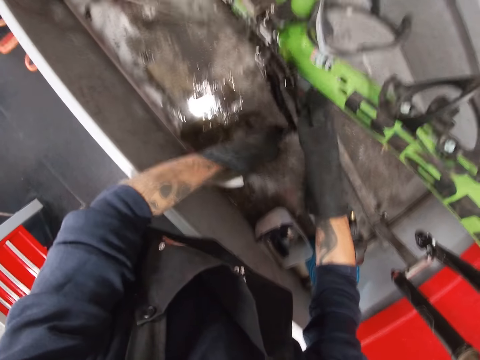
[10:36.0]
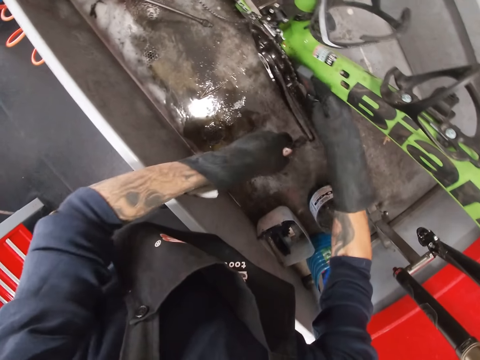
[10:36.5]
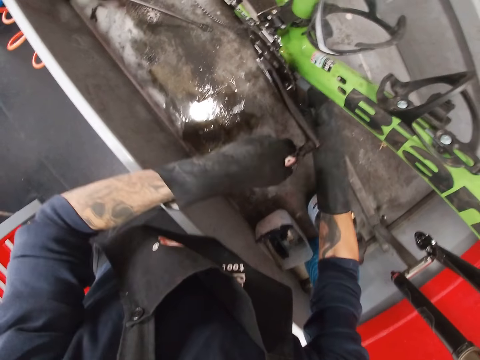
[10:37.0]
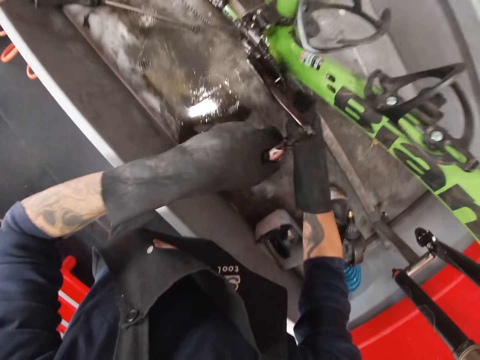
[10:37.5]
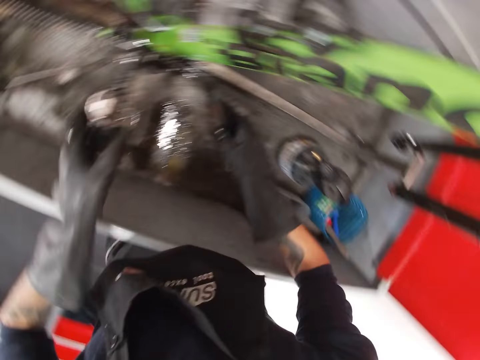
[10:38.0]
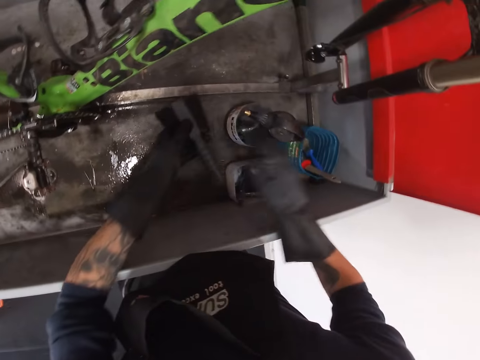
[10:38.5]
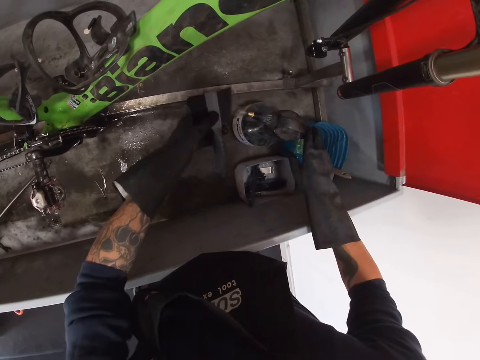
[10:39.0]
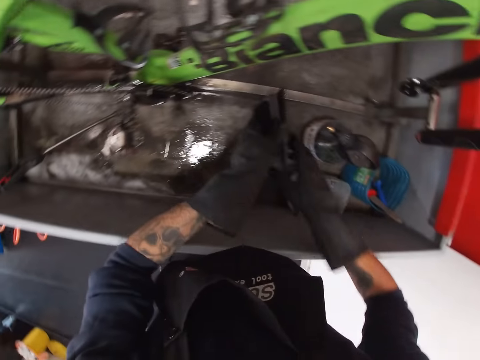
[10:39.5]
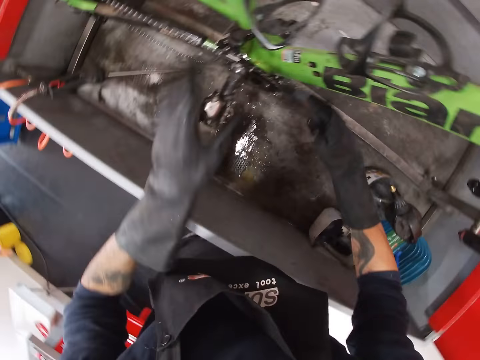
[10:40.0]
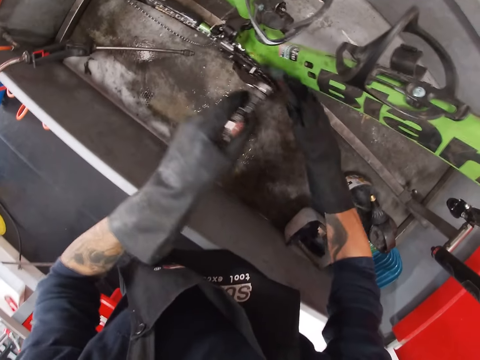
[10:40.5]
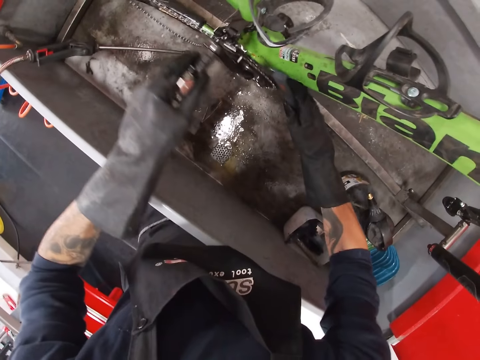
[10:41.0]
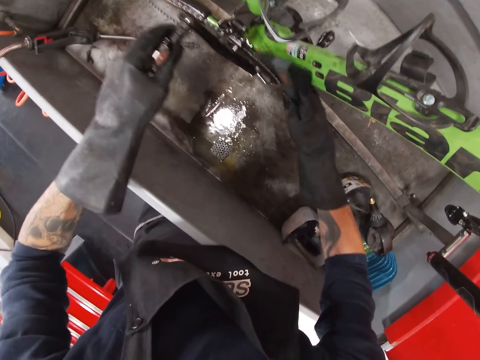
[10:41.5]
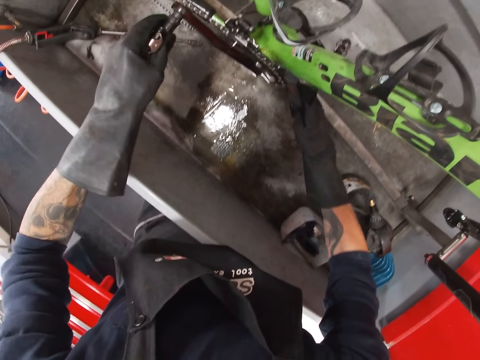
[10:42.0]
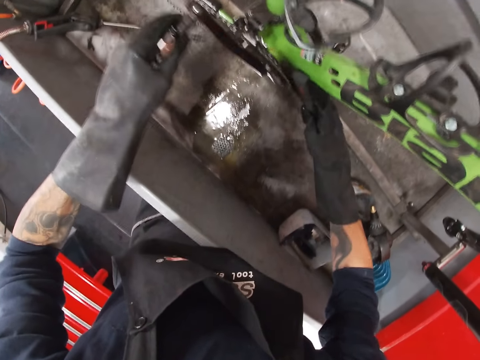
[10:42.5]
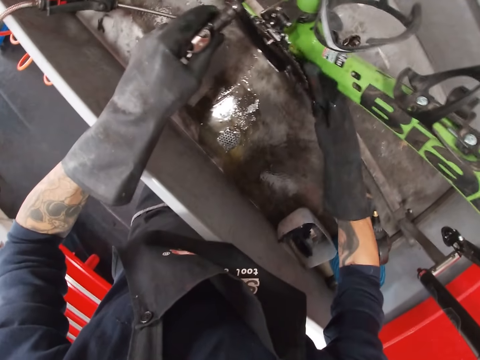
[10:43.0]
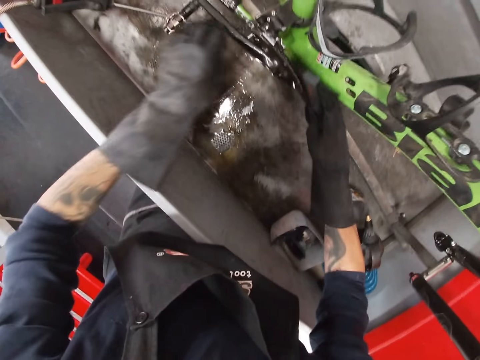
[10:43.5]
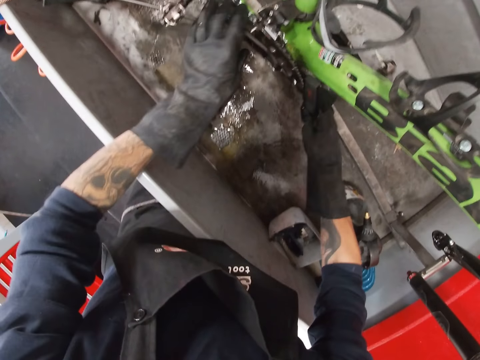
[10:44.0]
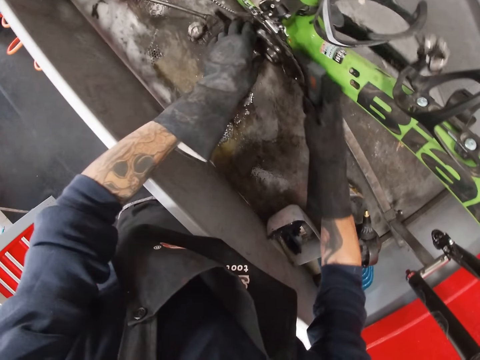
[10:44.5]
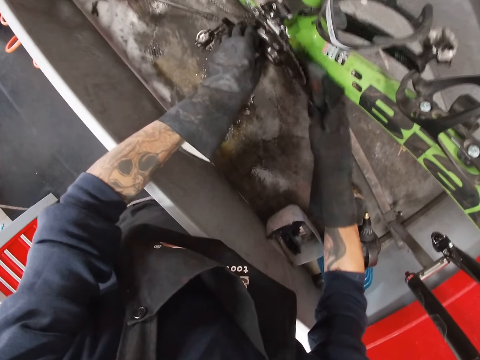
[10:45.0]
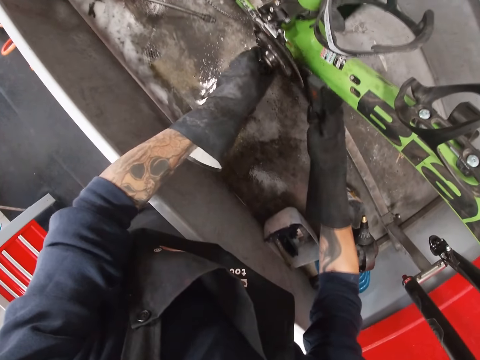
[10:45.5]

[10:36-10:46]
The camera wearer transfers the brush from his right hand to his left hand. He sprays some liquid wash from the jar to the brush with his right hand. He transfers the brush from his left hand to his right hand. He moves the bicycle pedal with his left hand. He washes the front derailleur. He scrubs the bicycle in the bicycle wash with the brush in his right hand.

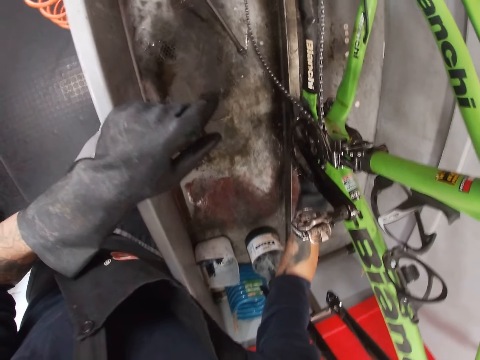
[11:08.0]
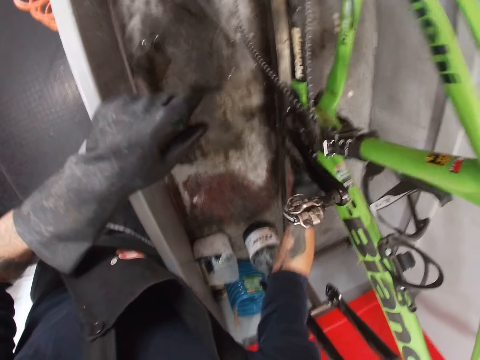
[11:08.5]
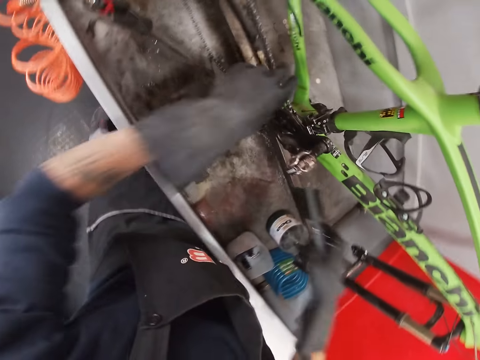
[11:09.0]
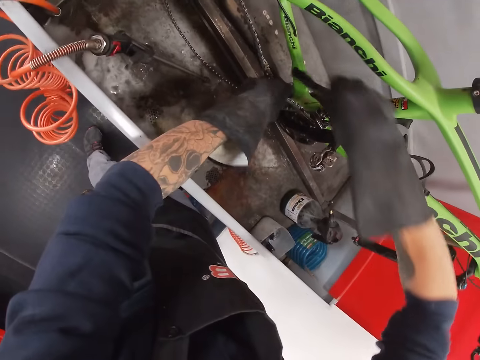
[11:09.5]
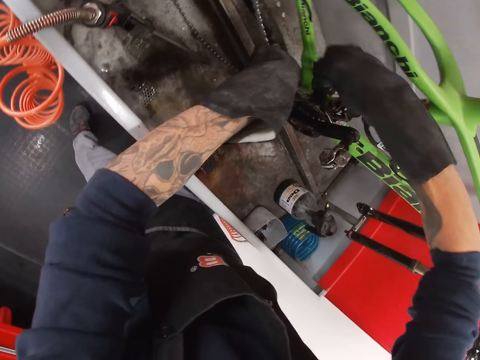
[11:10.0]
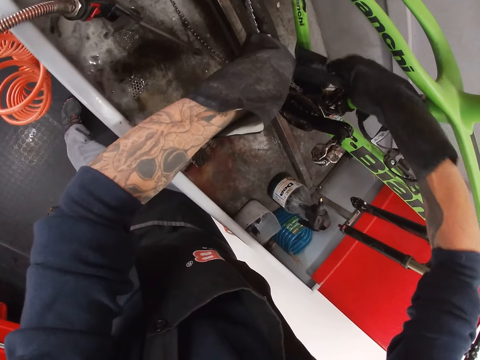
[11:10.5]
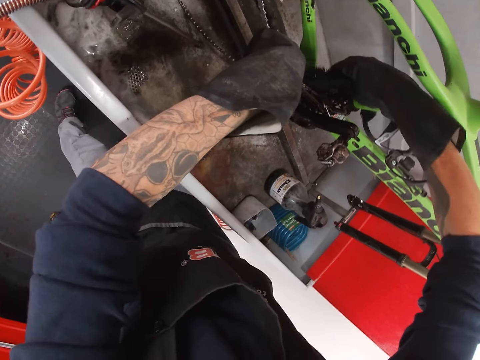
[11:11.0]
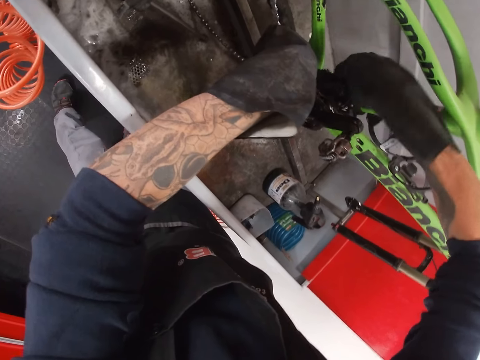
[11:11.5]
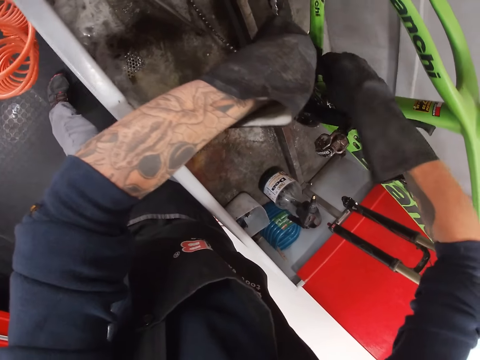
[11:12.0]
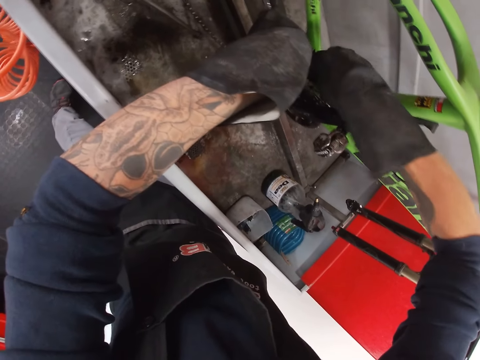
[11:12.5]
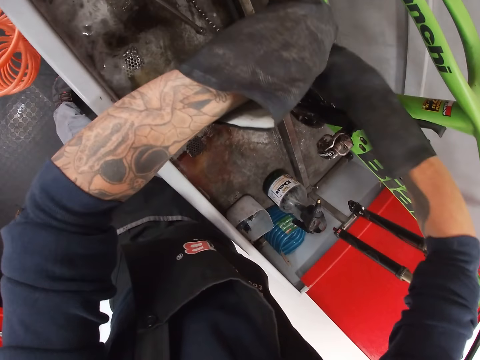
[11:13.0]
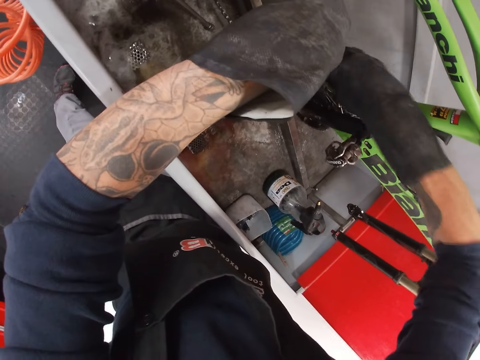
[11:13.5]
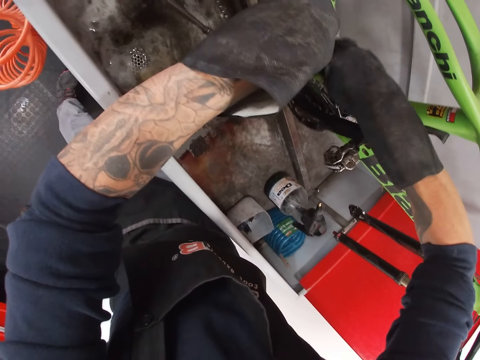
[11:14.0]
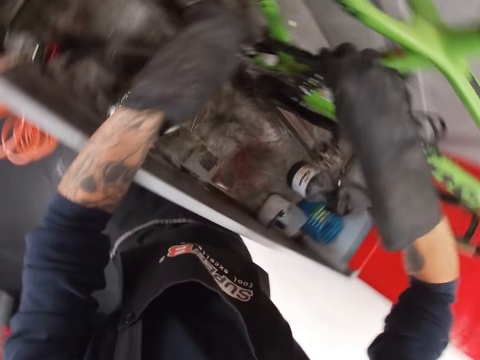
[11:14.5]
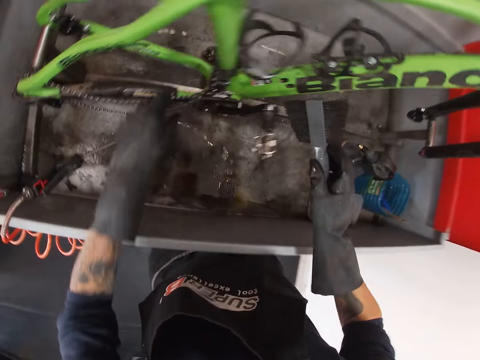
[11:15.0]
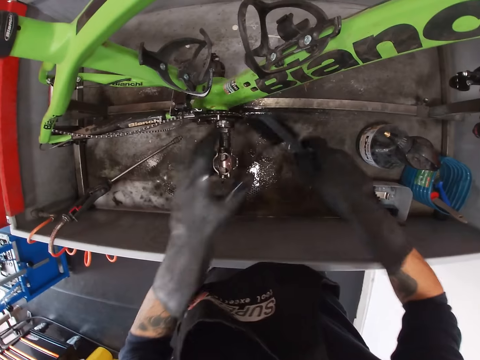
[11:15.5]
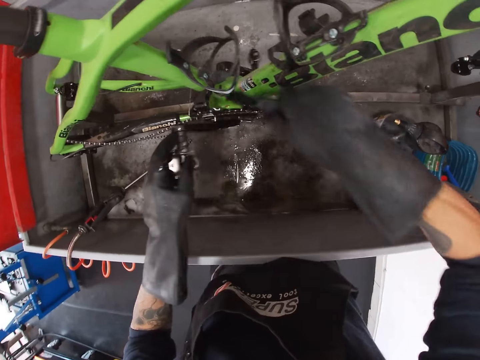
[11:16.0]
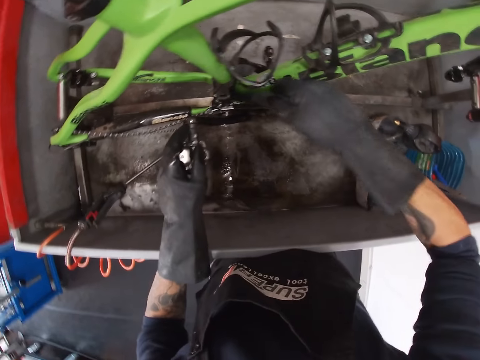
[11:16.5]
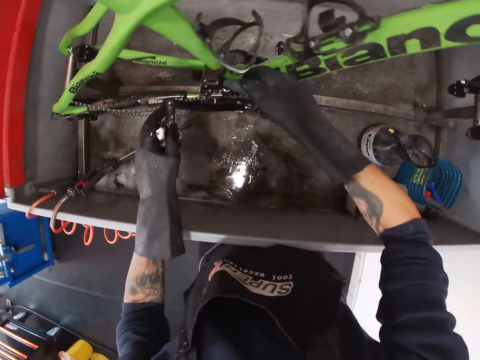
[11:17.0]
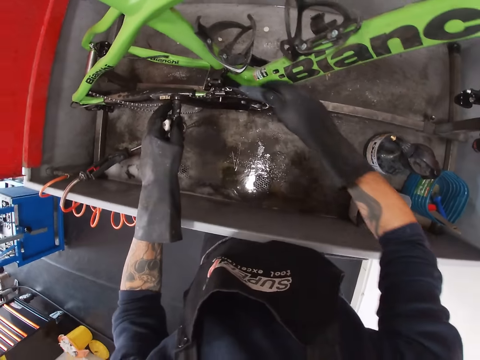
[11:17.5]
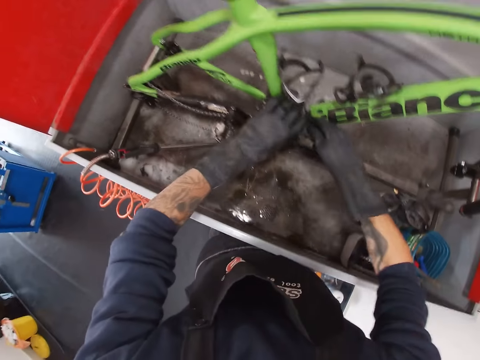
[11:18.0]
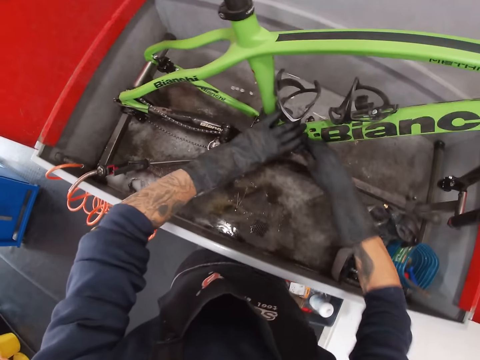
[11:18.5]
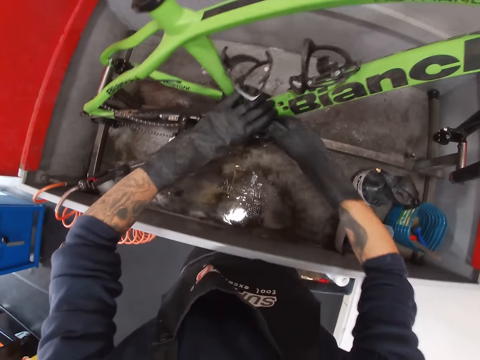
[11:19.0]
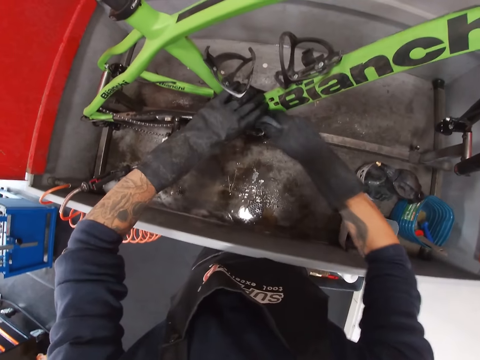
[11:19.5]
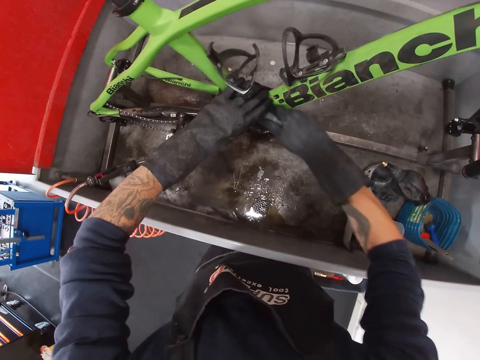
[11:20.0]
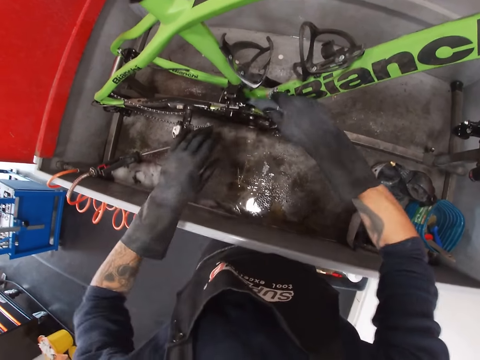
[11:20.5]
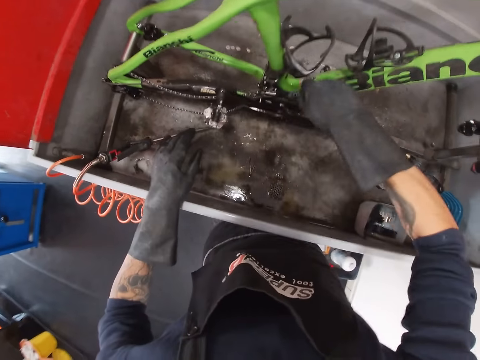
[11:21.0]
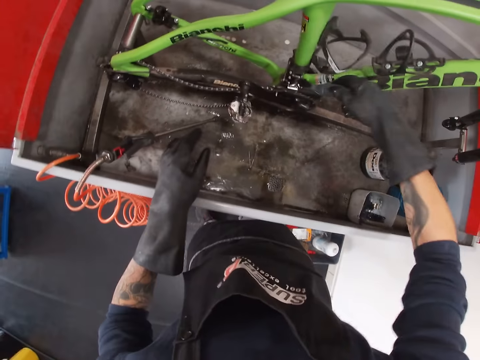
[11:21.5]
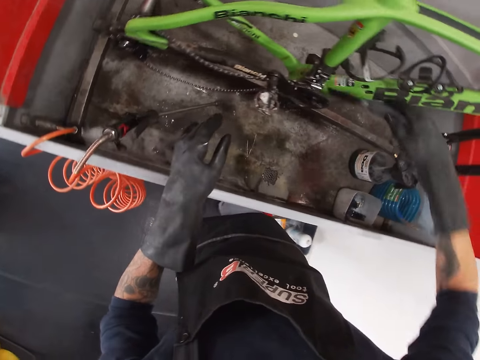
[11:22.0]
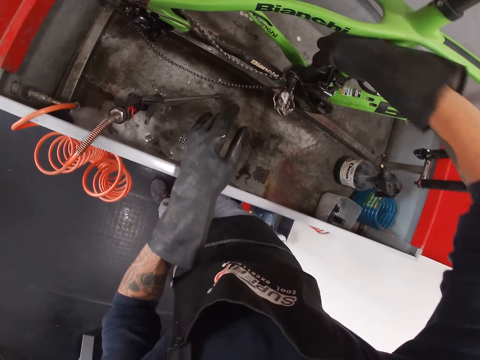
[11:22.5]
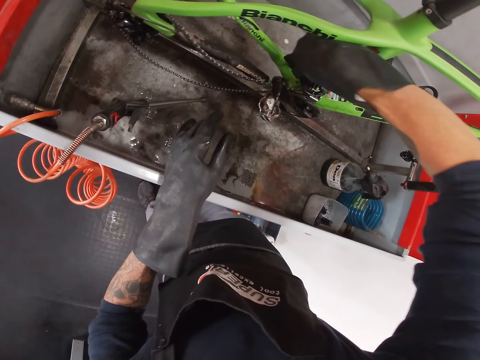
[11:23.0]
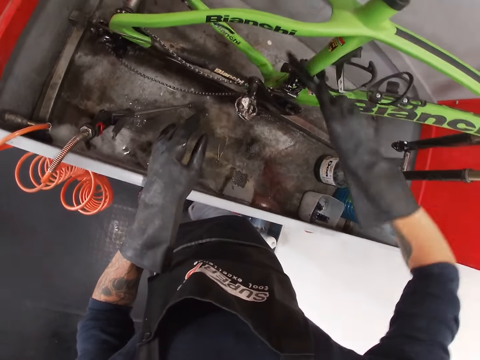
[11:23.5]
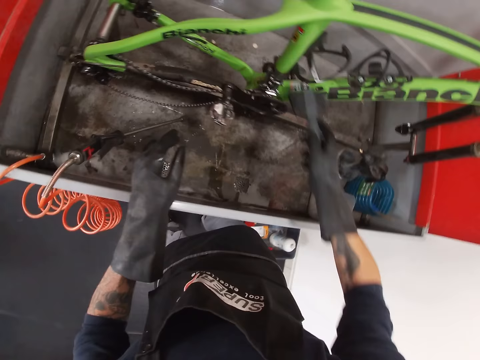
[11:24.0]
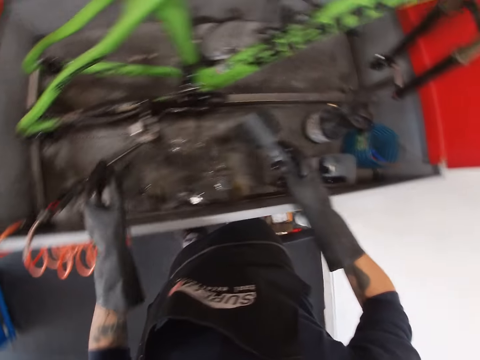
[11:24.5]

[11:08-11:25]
The camera wearer holds the bicycle chain with his left hand. He washes the front derailleur. He holds the pedal. He moves the bicycle pedal with his left hand. He washes the front derailleur.
